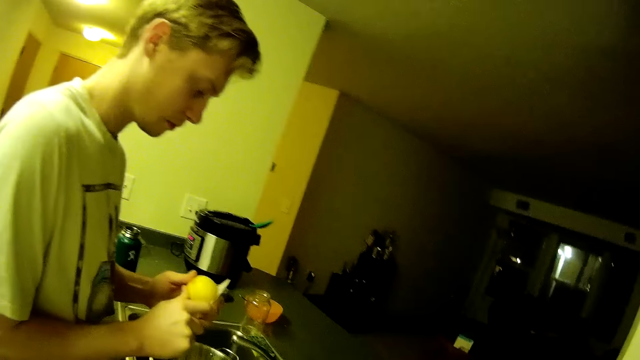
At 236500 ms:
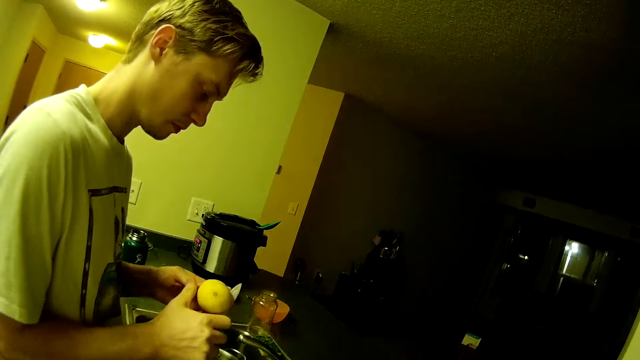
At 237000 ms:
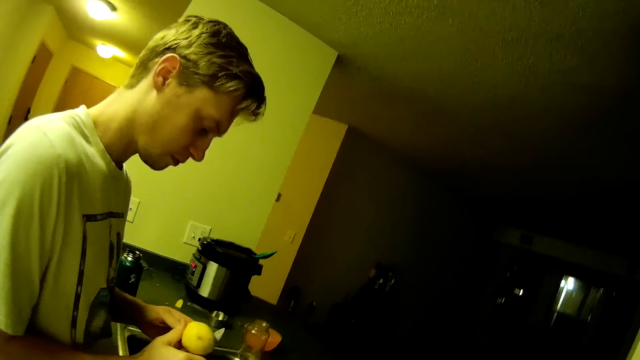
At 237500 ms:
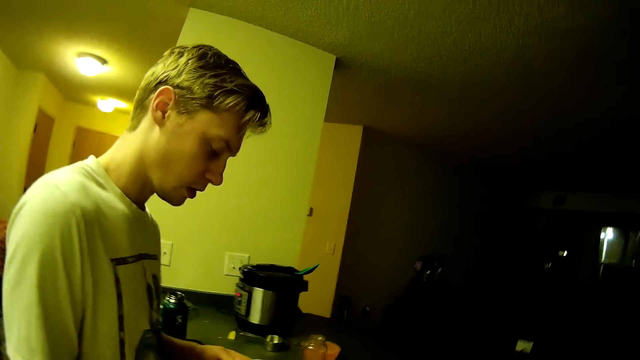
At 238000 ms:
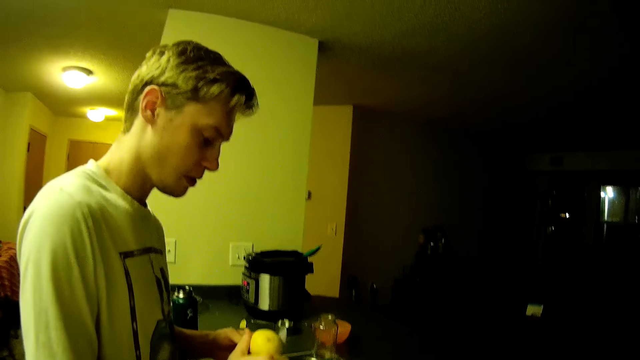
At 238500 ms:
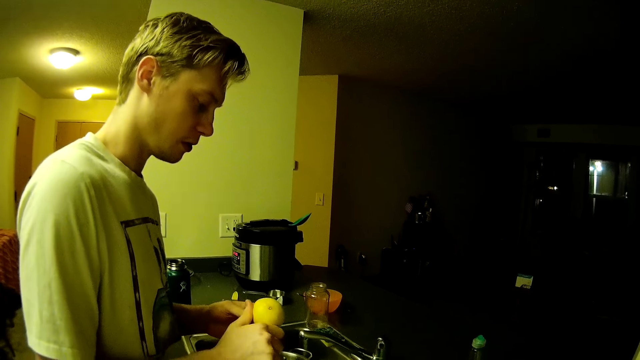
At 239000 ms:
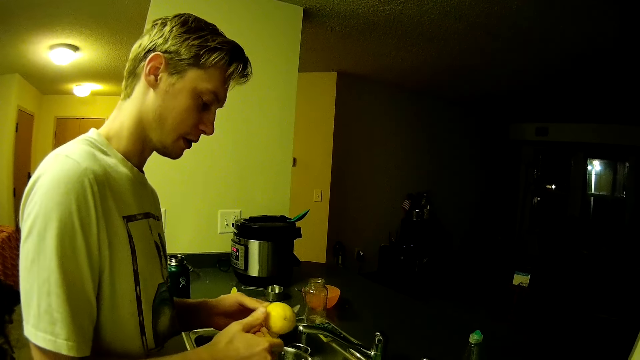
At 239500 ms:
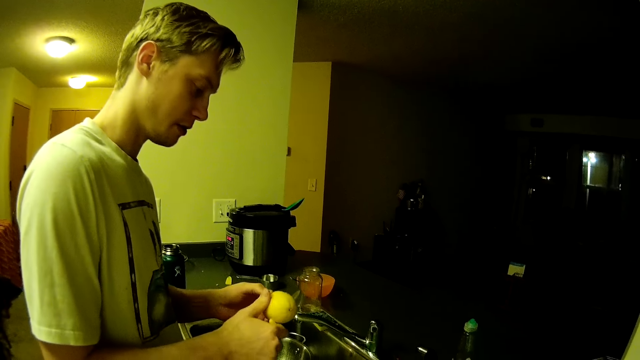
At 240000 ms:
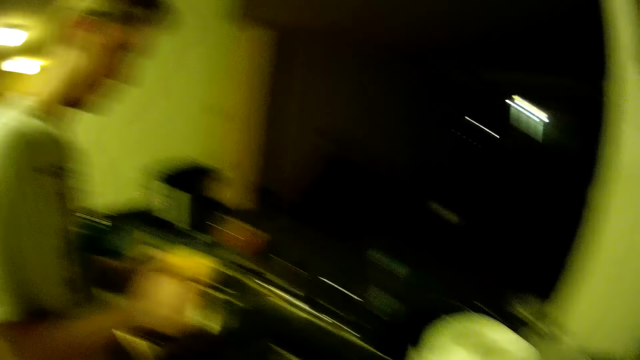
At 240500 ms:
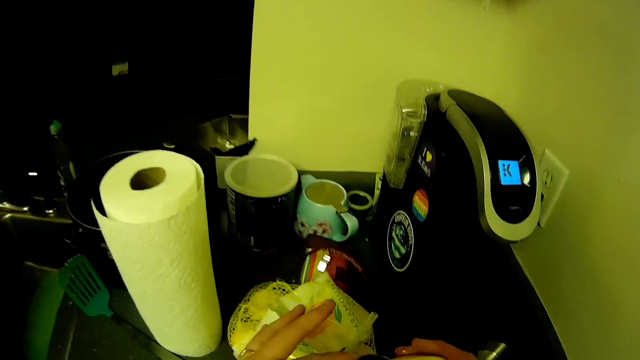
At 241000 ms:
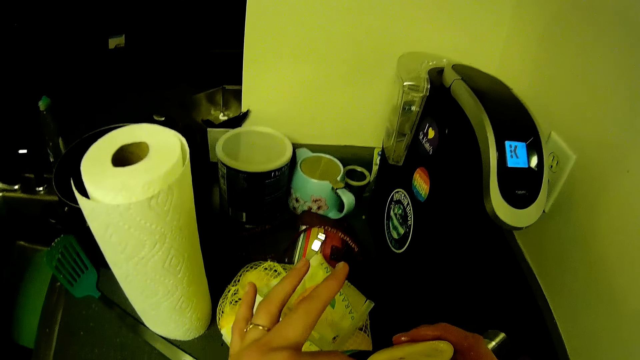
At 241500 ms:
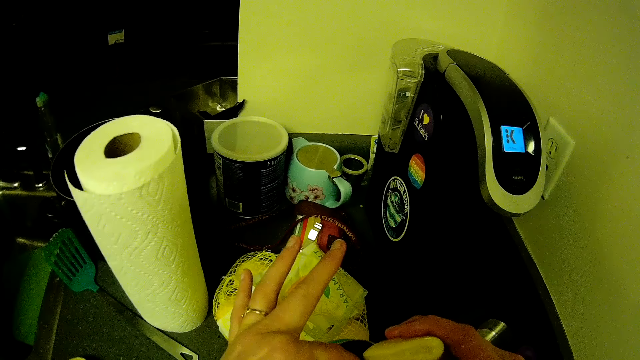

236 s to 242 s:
A man cuts the lemon in his left hand with the knife in his right hand. The camera wearer squeezes the lemon into the bottle on the countertop with both her hands.

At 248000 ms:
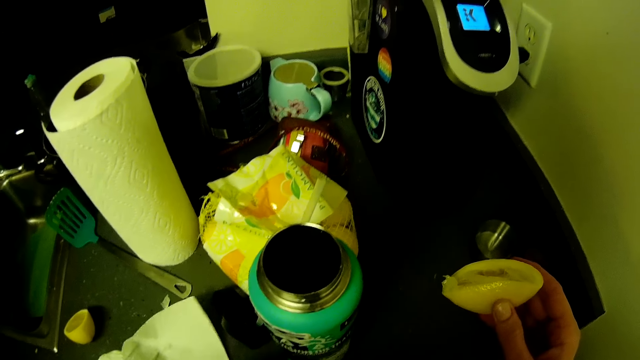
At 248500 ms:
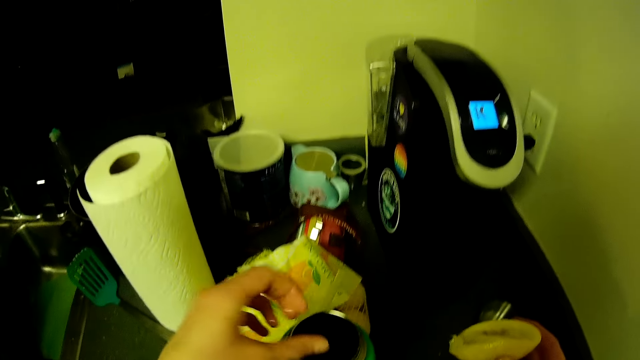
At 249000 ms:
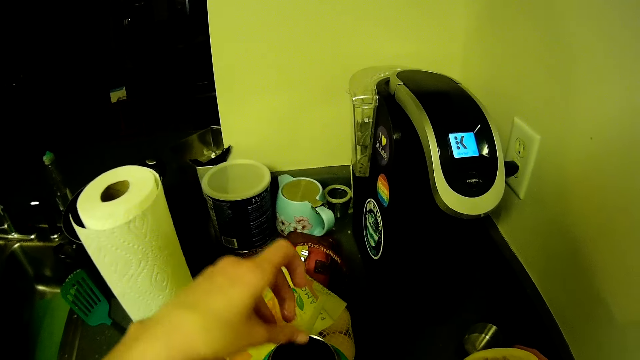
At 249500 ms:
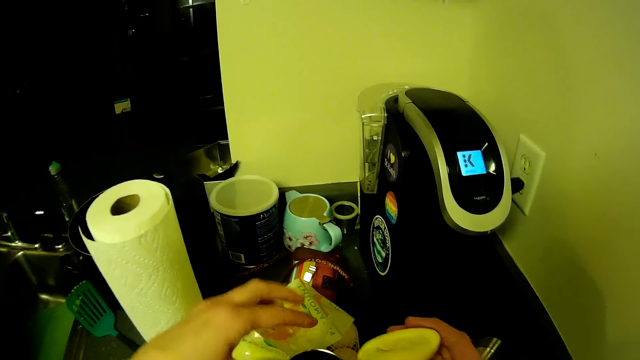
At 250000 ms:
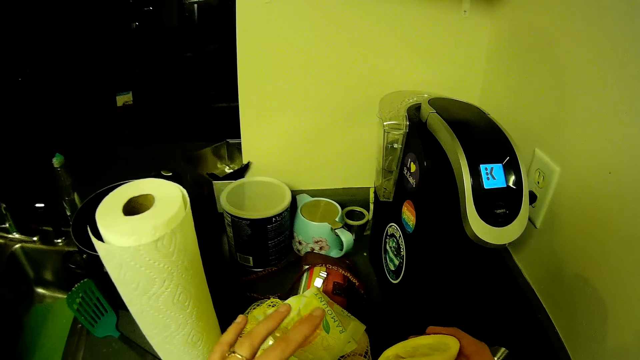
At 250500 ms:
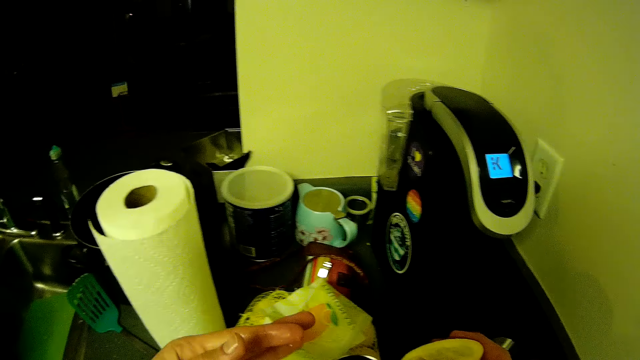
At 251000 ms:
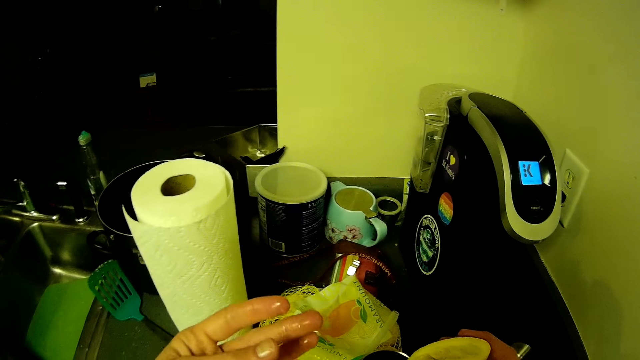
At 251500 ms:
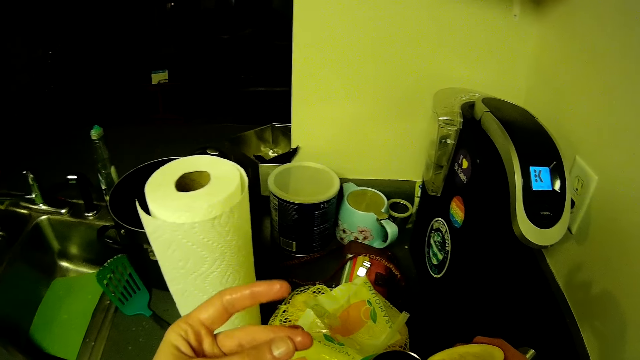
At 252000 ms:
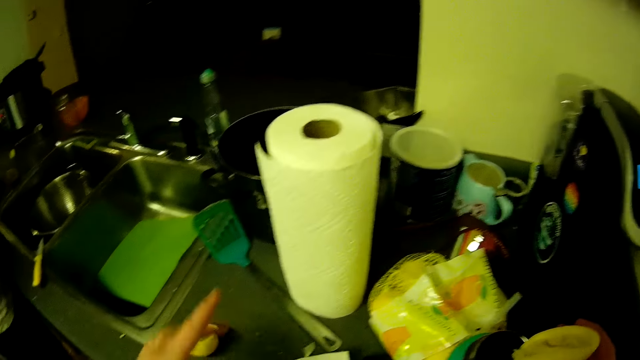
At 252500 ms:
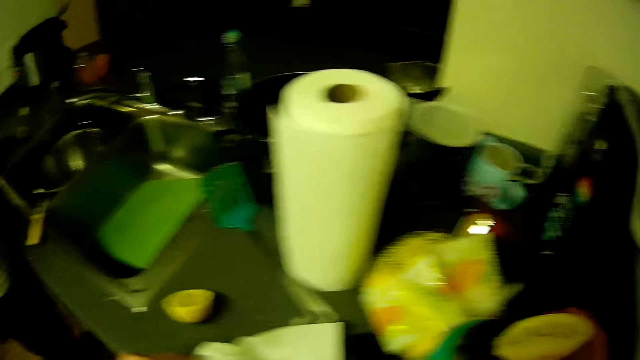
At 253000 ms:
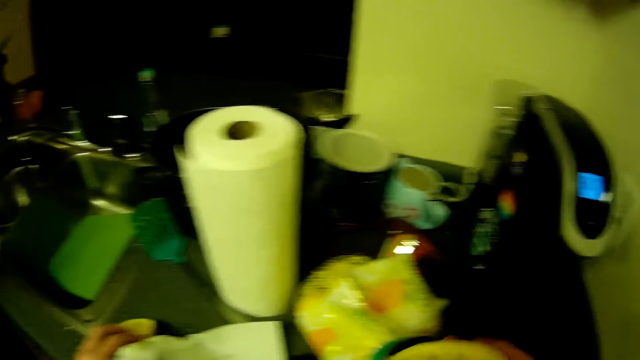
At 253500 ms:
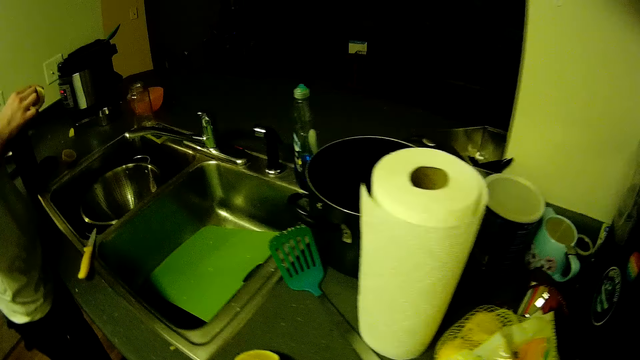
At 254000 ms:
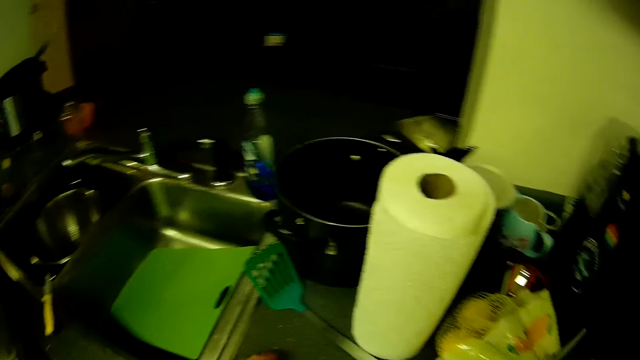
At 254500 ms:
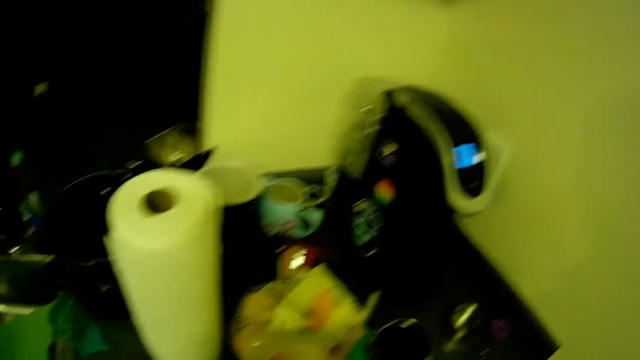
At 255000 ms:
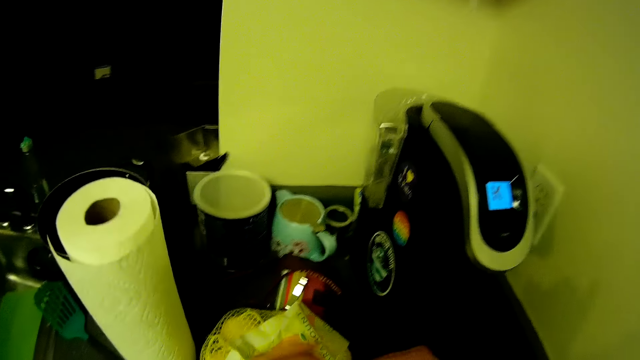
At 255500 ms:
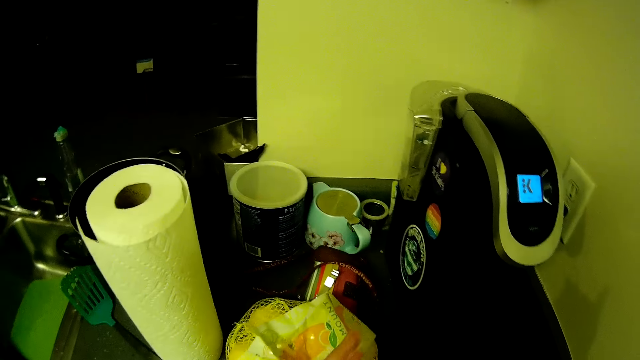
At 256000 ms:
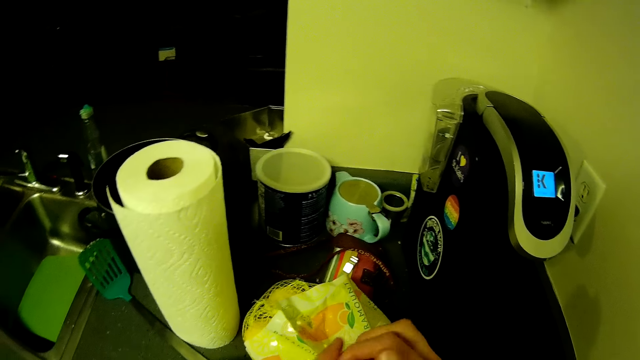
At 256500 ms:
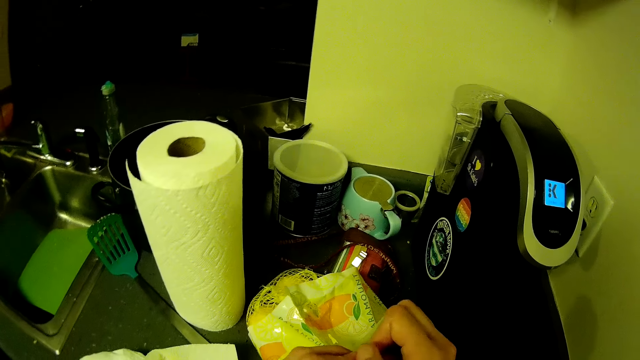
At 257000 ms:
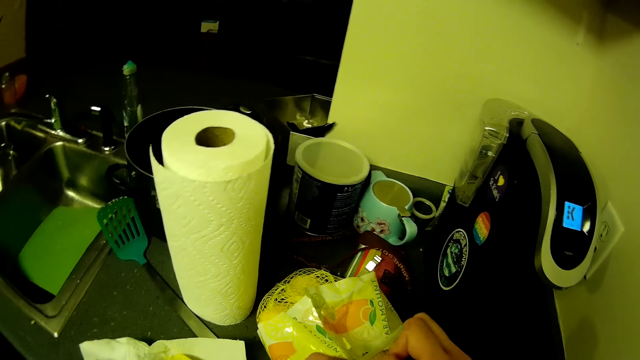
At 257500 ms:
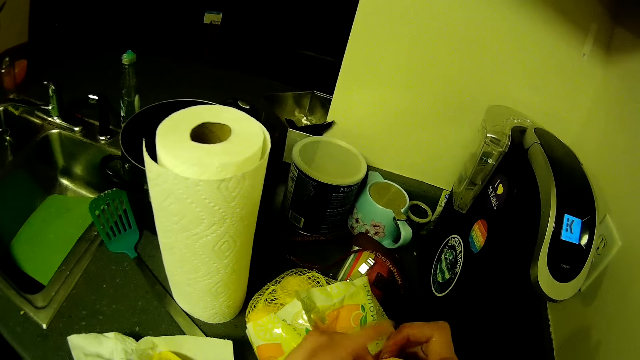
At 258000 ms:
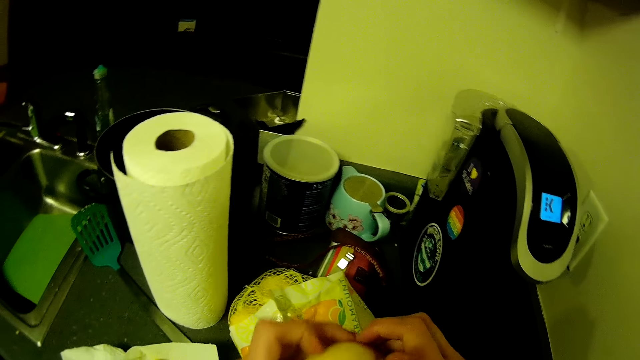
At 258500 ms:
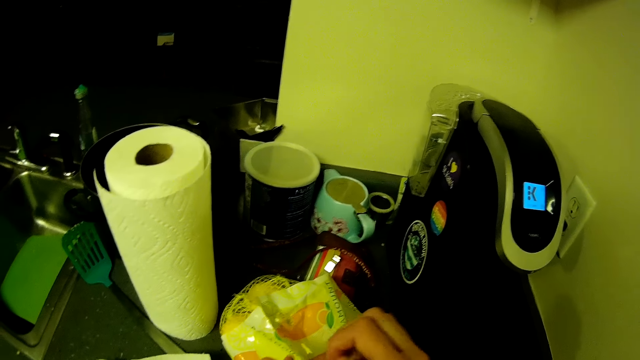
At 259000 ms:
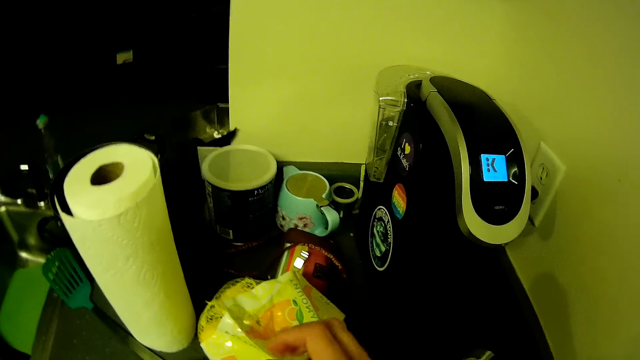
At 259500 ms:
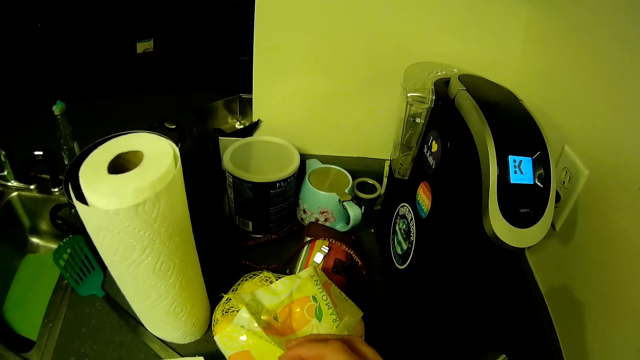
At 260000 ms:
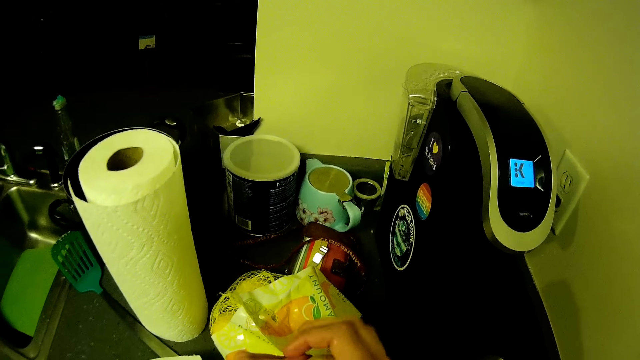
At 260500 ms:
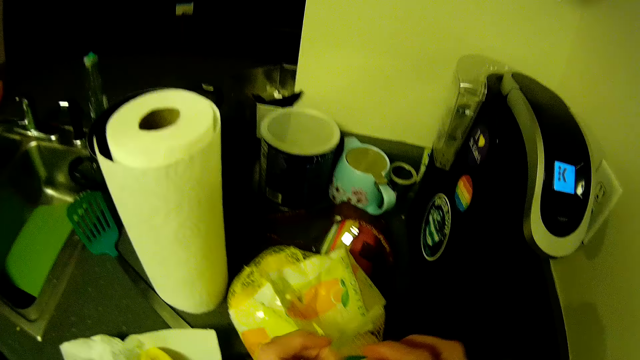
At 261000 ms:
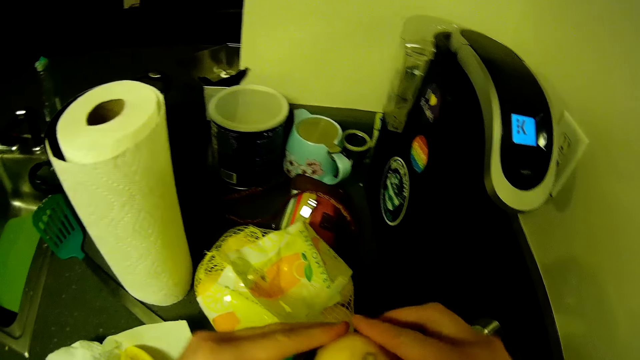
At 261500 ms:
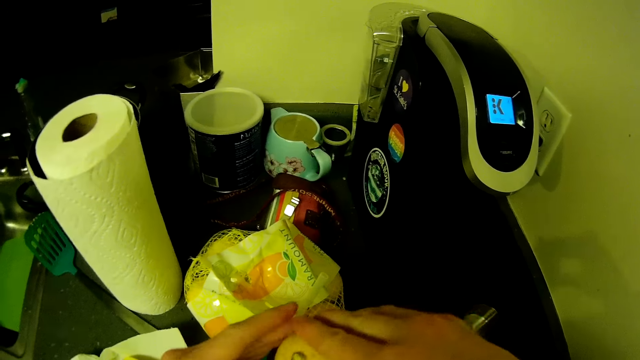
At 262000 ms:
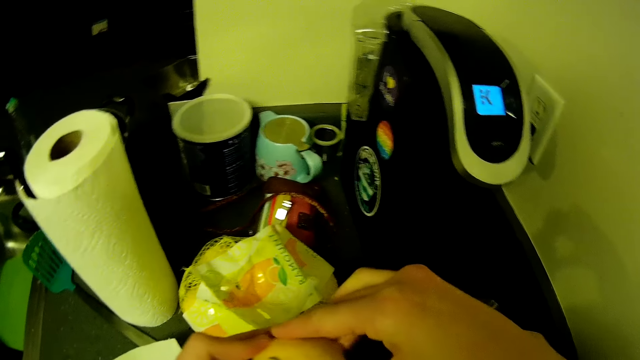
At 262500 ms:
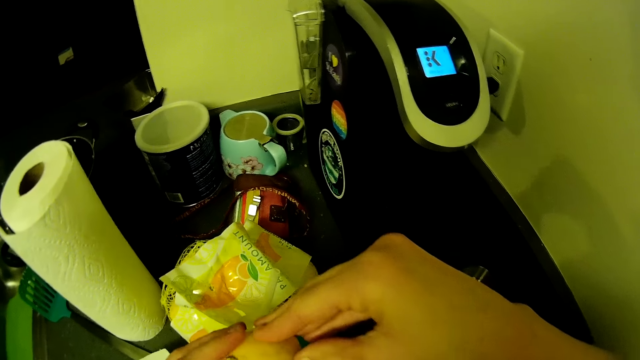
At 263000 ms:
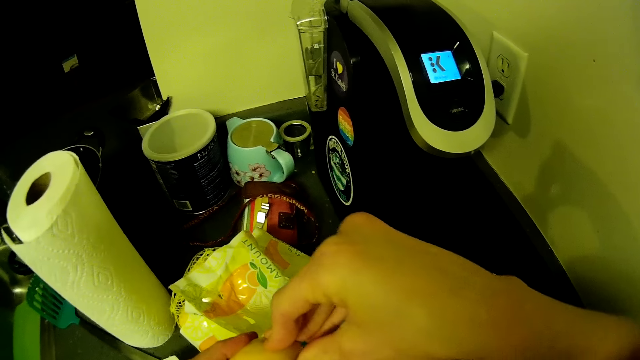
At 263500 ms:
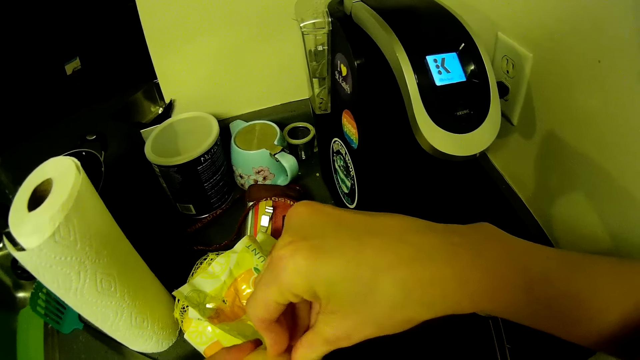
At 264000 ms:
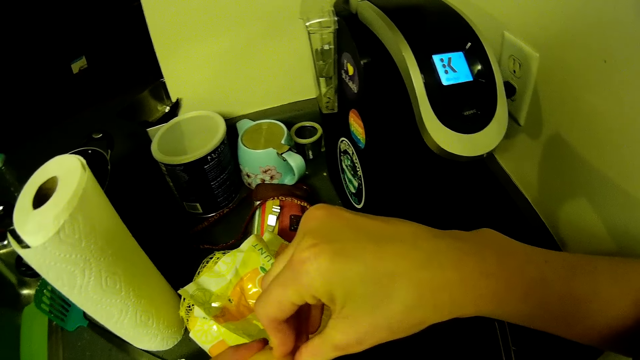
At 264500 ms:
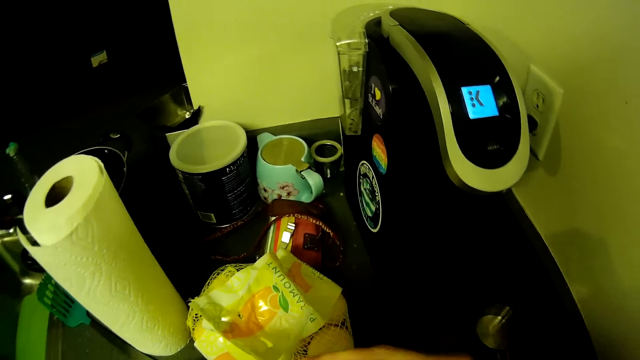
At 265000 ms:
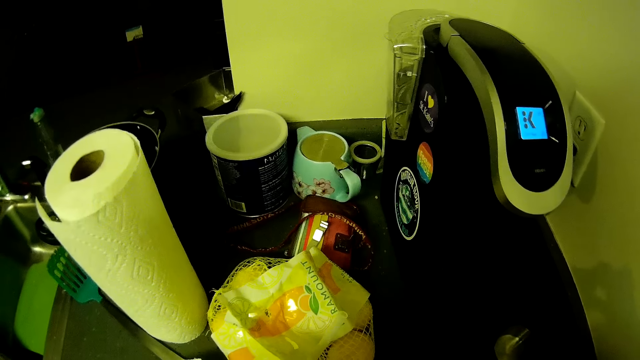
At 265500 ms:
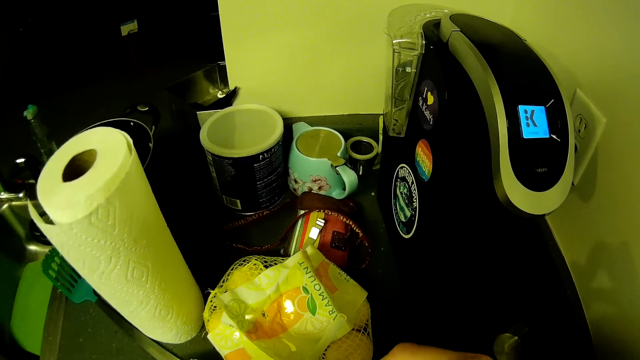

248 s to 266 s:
The camera wearer cleans her left hand by the side of the bottle on the countertop. She touches the flask. She cleans her left hand on the paper towel on the countertop. She picks up the lemon from the countertop with her left hand. She squeezes the lemon into the bottle on the countertop with both her hands. She presses the lemon.
